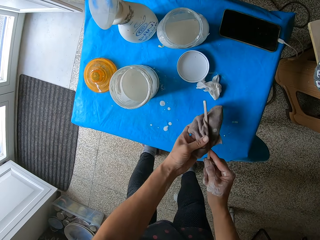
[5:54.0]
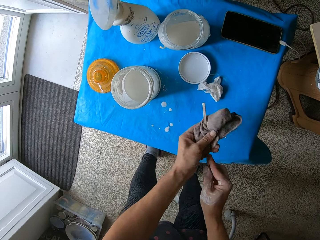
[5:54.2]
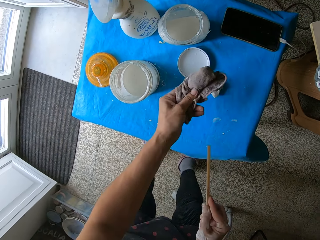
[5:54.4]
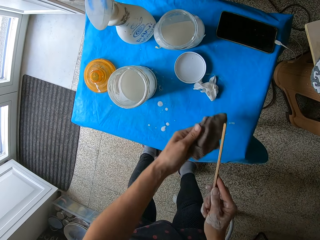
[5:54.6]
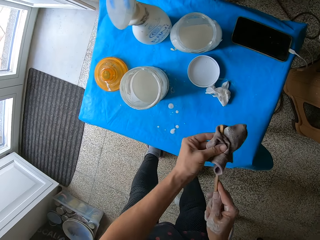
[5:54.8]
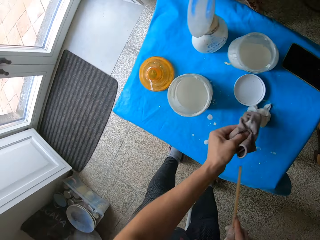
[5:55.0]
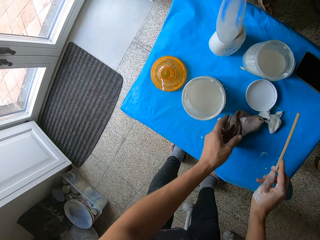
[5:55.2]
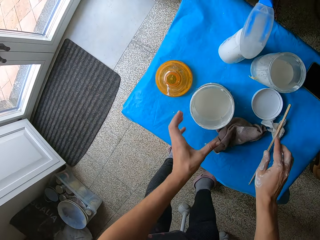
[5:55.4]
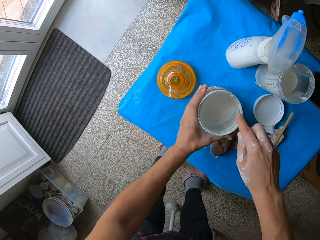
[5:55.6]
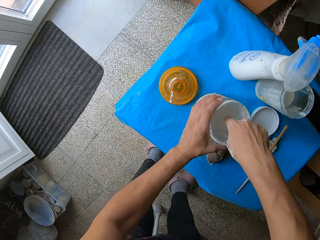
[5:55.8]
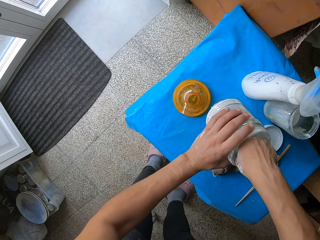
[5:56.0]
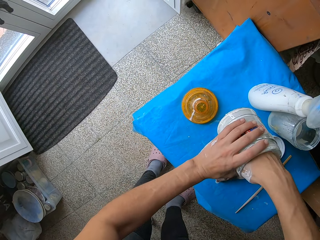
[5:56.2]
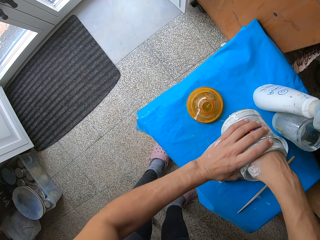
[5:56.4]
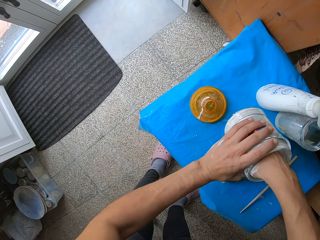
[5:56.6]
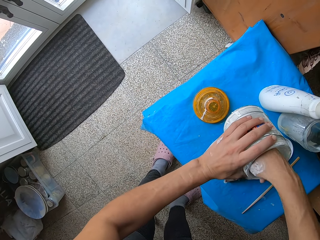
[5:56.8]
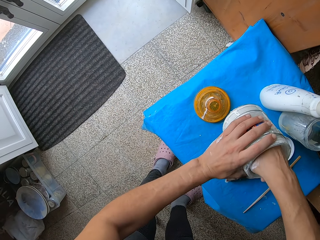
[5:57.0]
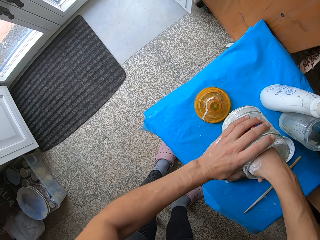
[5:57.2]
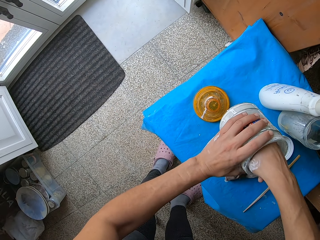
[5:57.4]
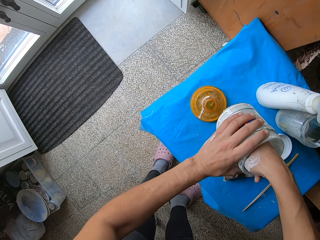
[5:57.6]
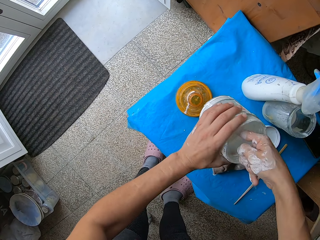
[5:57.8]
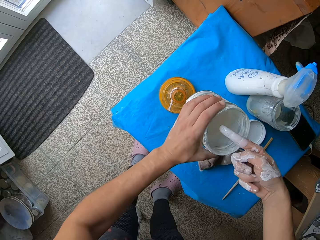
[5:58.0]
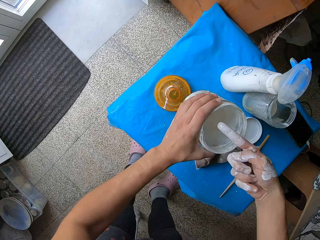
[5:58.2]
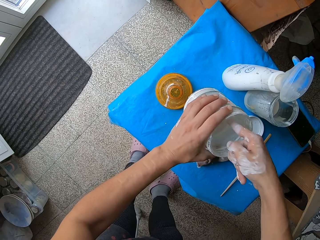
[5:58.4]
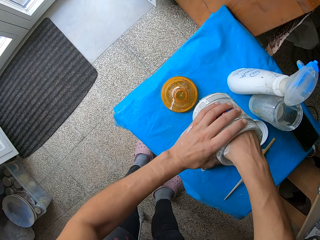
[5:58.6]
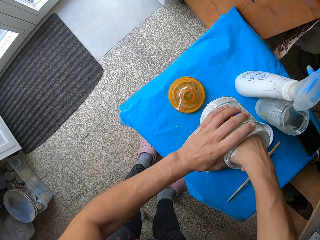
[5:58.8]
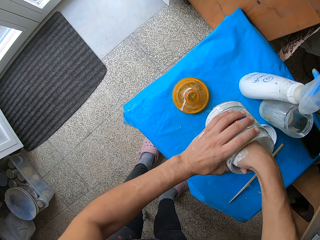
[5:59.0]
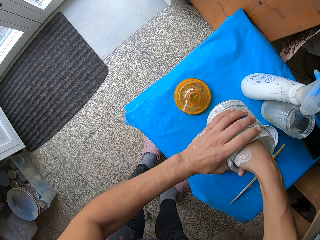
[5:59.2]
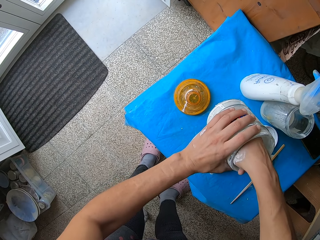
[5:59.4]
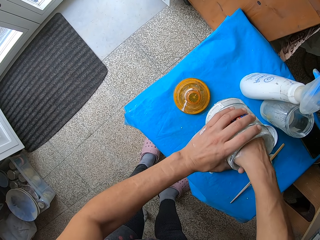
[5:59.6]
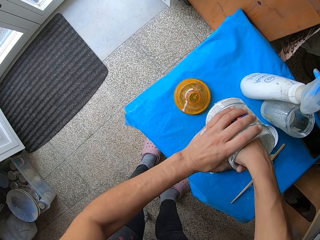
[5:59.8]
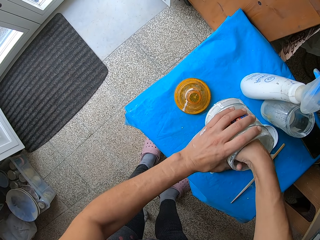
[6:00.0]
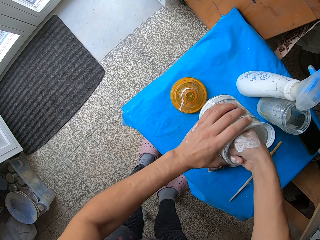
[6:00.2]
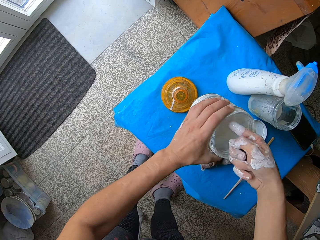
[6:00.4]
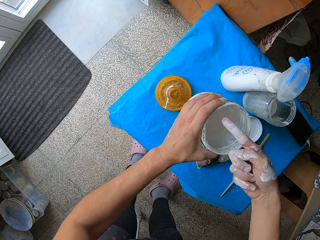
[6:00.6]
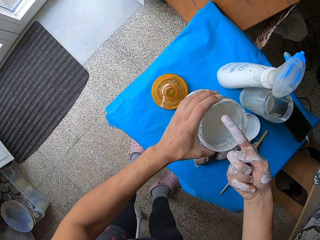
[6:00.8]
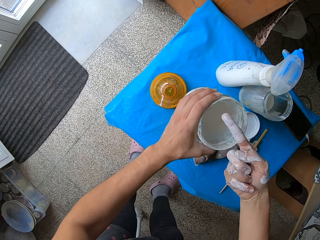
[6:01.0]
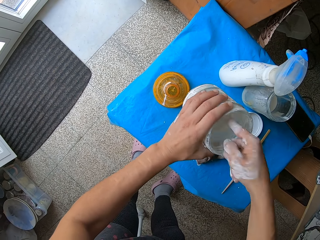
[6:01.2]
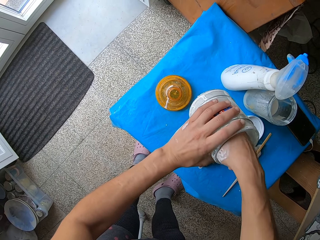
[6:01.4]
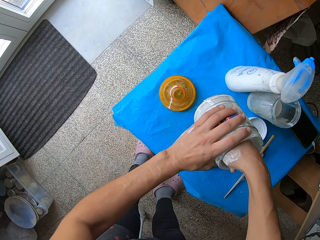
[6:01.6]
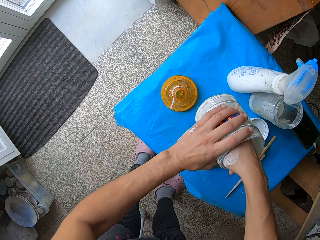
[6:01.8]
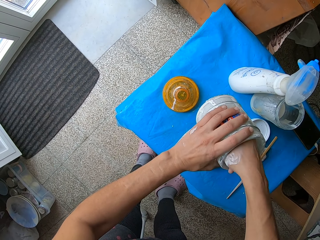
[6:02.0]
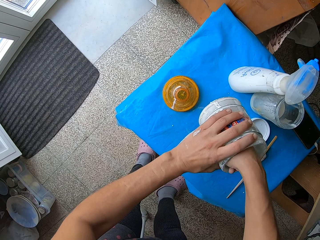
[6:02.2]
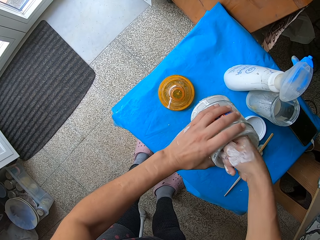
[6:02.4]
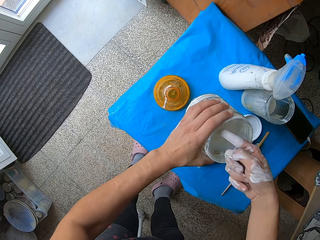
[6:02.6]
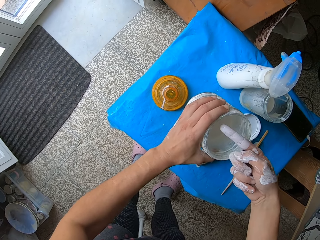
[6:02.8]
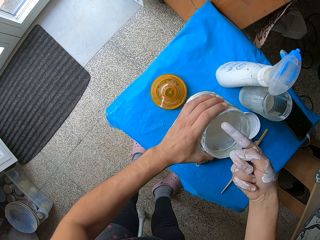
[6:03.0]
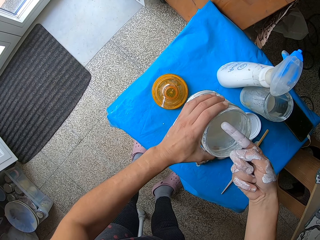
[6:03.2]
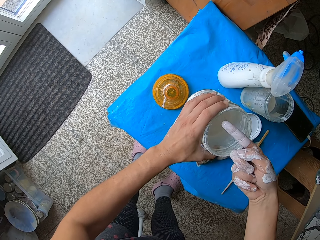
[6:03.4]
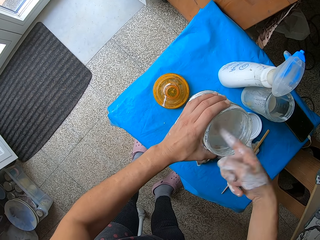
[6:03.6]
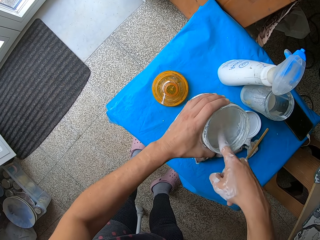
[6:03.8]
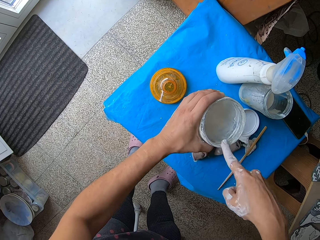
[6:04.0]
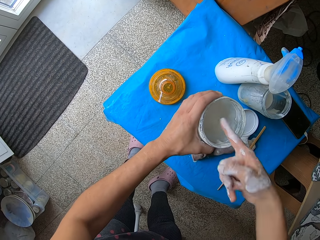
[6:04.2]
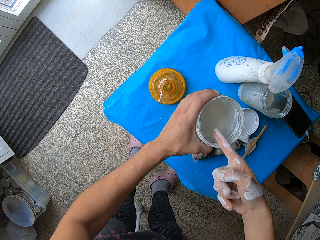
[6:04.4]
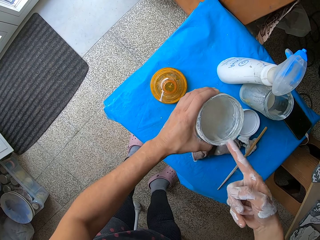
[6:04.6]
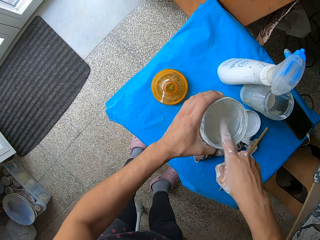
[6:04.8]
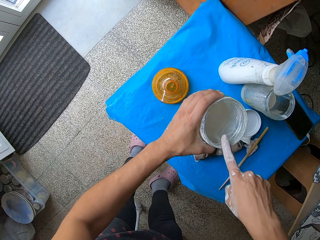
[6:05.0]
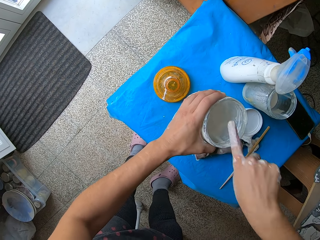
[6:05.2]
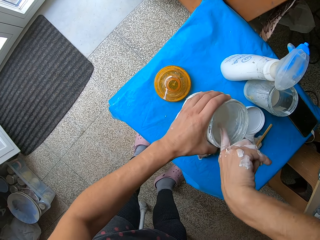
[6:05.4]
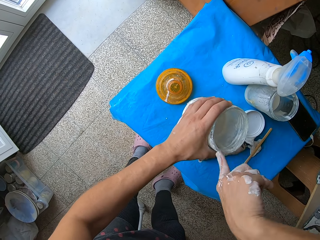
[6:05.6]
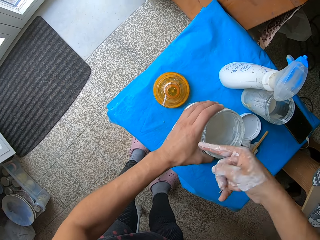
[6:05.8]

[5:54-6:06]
The camera wearer cleans the wooden paint mixing stick with the hand towel in her left hand. She drops the hand towel in her left hand on the stool. She grips the plastic container of mixed colors solution with her left hand. She dips her right index finger into the solution of mixed colors in the plastic container. She stirs the solution of mixed colors in the plastic container with her right index finger. She takes the paint with her hands. She scrapes paint off her right index finger into the plastic container of mixed colors solution.

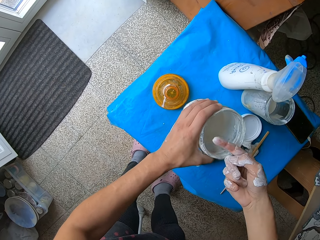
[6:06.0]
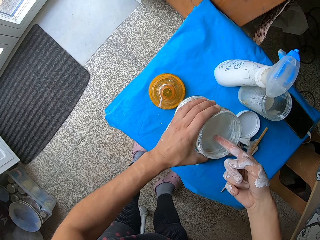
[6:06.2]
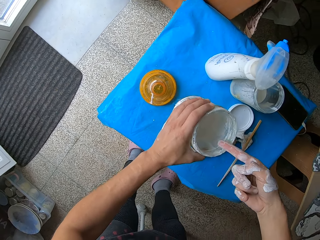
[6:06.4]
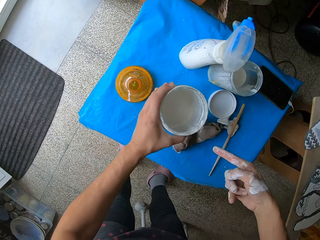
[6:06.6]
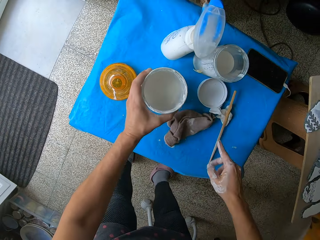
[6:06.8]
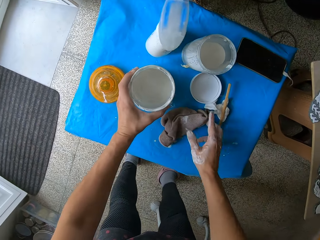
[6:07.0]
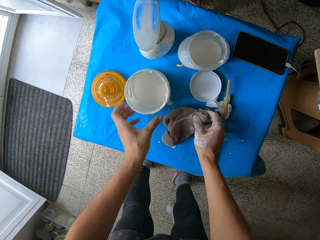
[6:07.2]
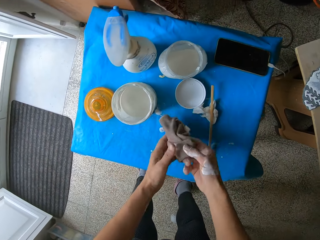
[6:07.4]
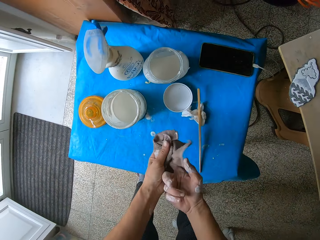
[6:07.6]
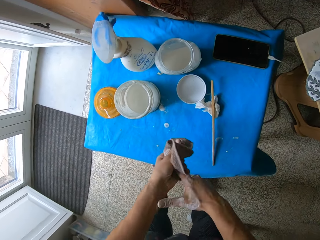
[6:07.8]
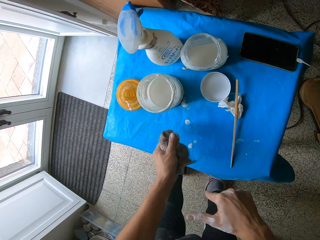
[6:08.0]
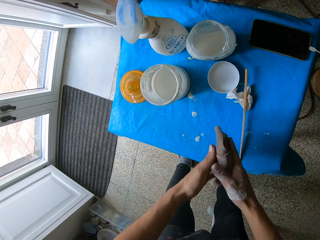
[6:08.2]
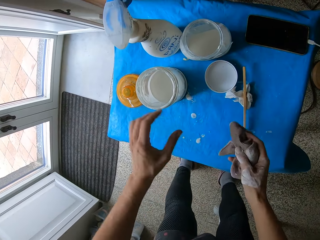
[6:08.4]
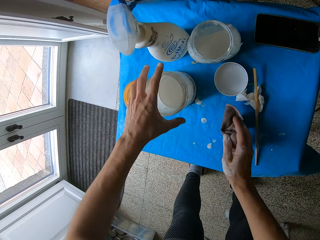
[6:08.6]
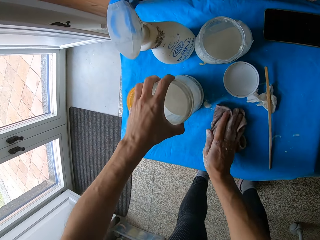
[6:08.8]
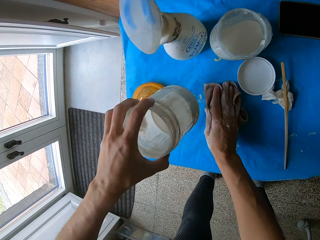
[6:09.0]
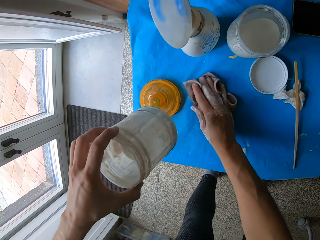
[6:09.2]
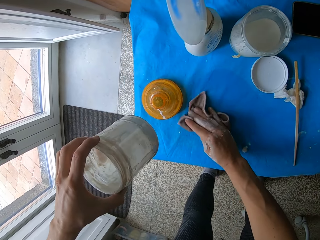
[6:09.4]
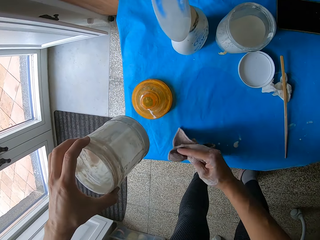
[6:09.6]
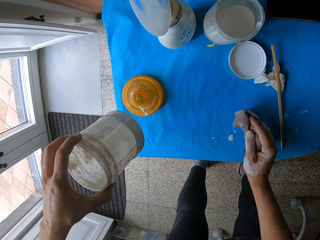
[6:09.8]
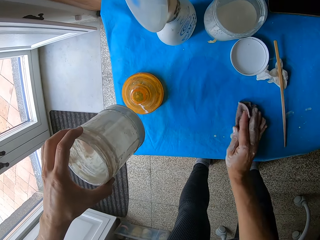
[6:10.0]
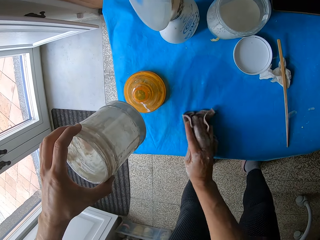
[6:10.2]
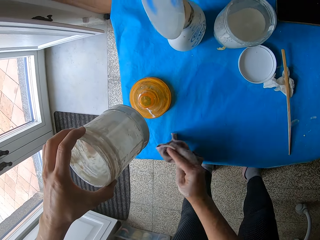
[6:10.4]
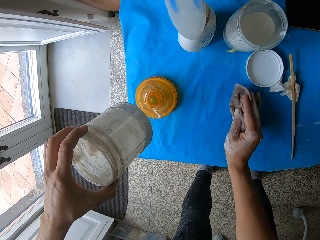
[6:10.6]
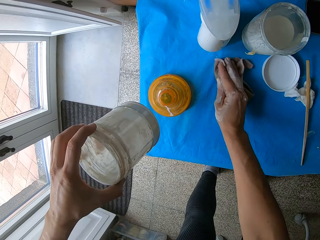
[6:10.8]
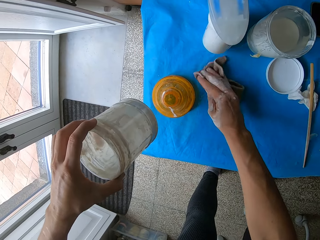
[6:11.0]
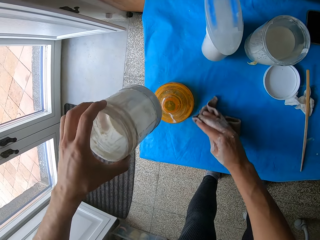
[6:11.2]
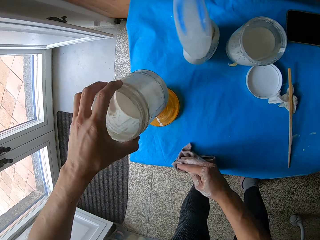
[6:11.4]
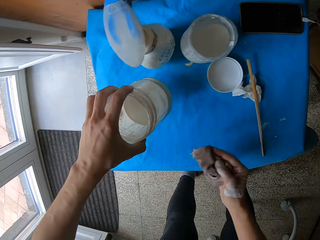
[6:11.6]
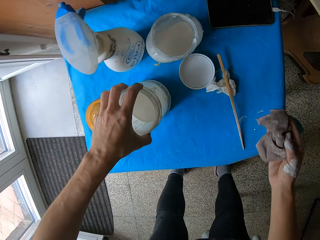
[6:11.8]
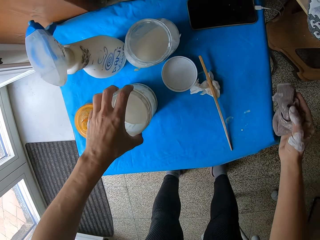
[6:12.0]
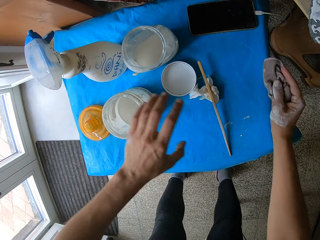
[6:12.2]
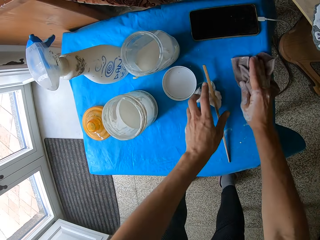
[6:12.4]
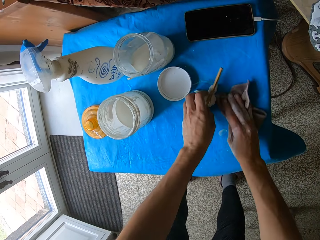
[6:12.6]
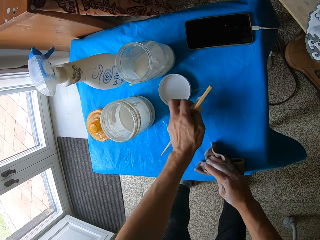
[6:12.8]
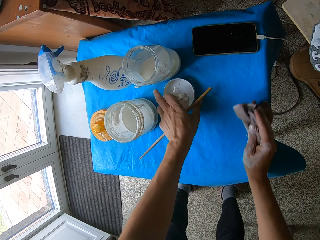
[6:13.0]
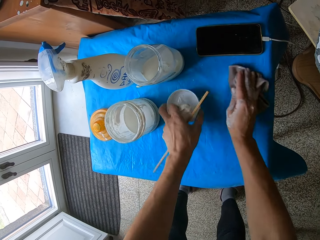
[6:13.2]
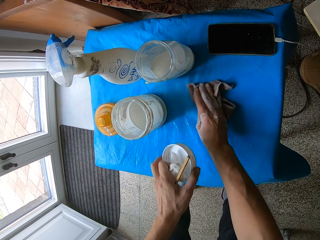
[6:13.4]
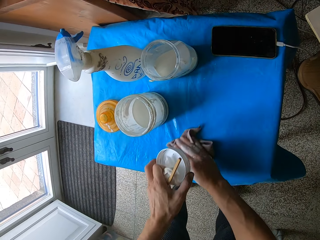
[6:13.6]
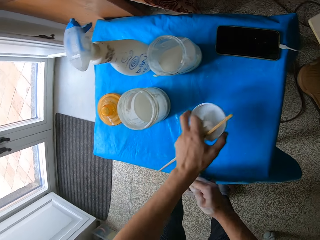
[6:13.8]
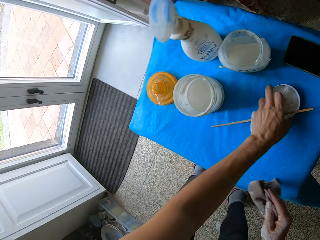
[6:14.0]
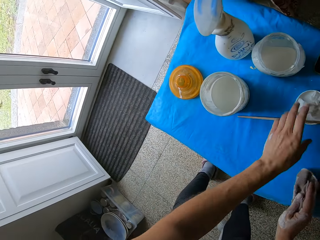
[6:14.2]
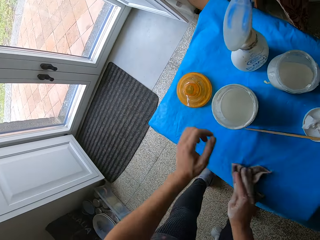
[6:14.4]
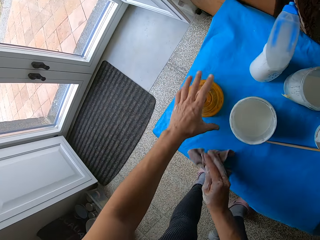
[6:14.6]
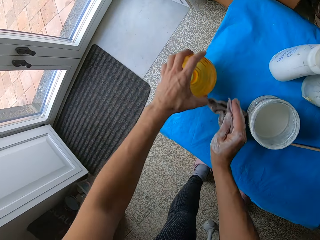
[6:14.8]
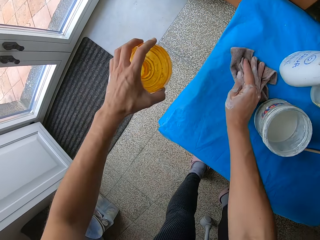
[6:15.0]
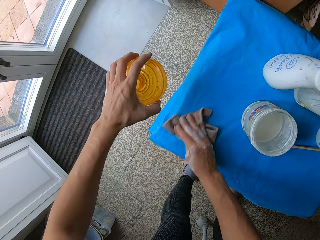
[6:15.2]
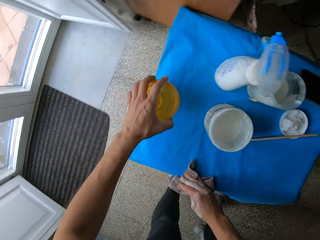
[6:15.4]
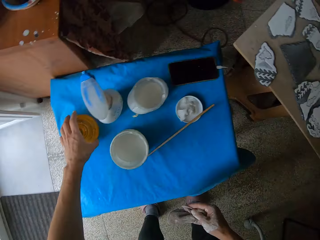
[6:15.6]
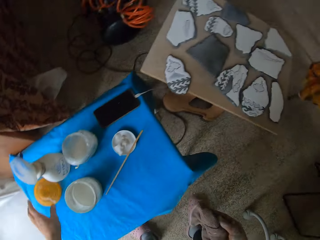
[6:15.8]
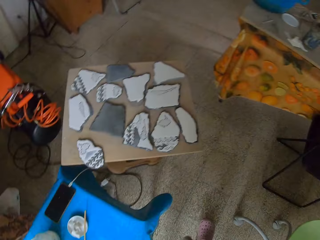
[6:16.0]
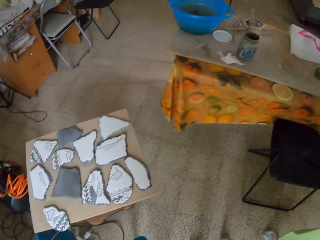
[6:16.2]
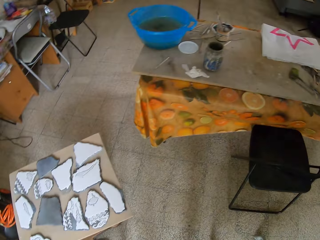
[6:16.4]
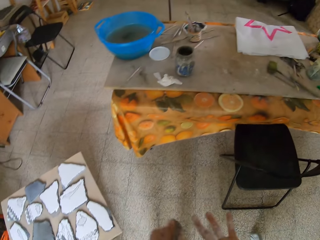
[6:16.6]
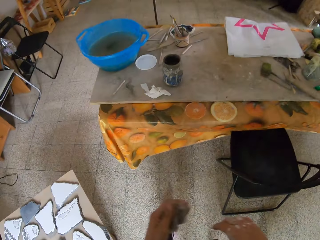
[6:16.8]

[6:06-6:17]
The camera wearer places the plastic container of mixed solution on the stool with her left hand. She picks up the hand towel on the stool with her right hand. She wipes her right index finger with the hand towel. She passes the hand towel from her left hand to her right hand. She cleans the stained stool cover sheet with the hand towel in her right hand. She picks up the plastic container of mixed colors solution on the stool with her left hand. She places the plastic container of mixed colors solution in her left hand on the stool. She picks up the wooden paint mixing stick and the hand wipe from the stool with her left hand. She drops the hand wipe and the wooden paint mixing stick in her left hand on the stool. She picks up a cover with her left hand on the stool.
